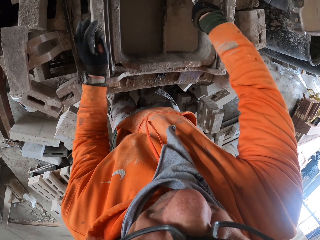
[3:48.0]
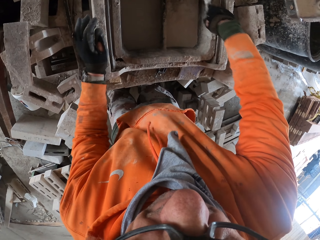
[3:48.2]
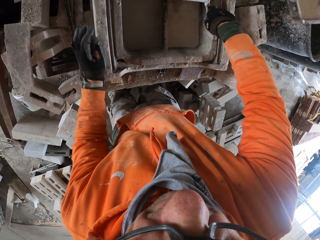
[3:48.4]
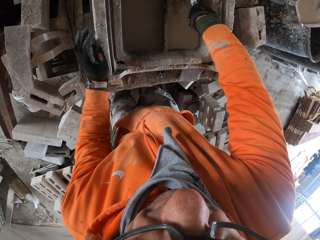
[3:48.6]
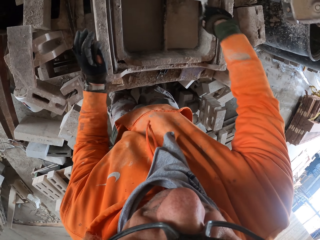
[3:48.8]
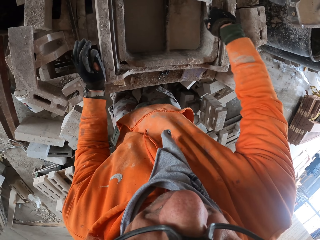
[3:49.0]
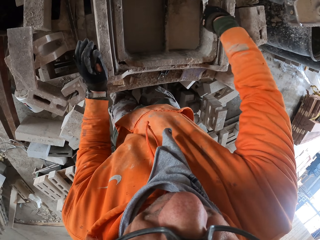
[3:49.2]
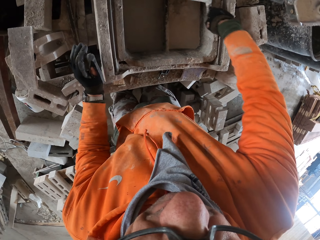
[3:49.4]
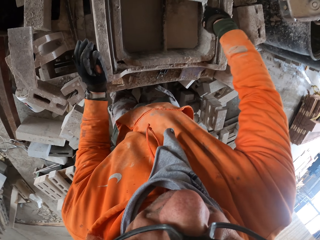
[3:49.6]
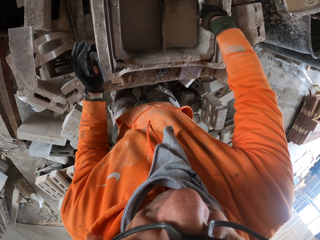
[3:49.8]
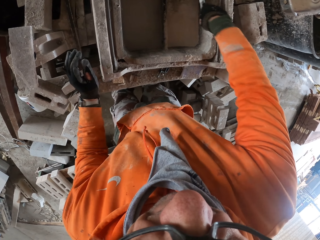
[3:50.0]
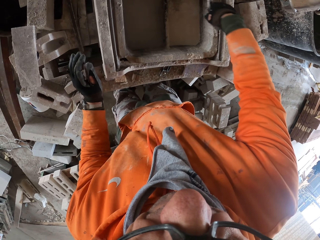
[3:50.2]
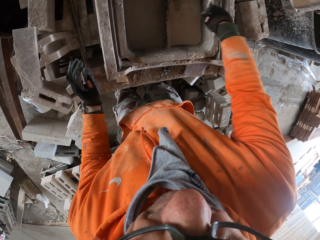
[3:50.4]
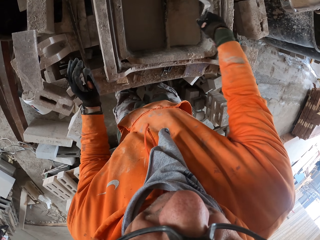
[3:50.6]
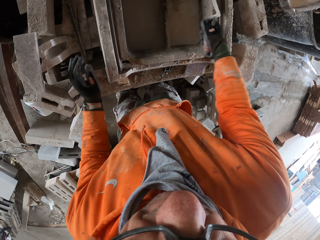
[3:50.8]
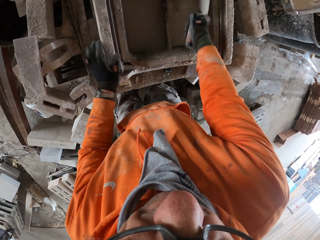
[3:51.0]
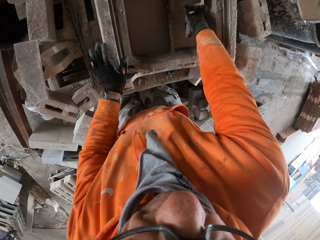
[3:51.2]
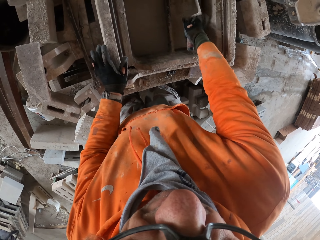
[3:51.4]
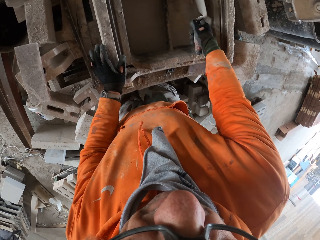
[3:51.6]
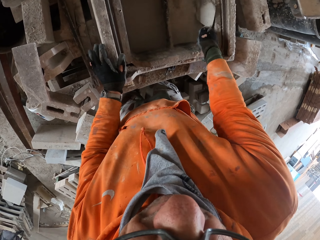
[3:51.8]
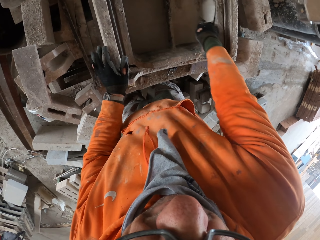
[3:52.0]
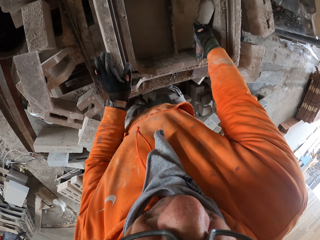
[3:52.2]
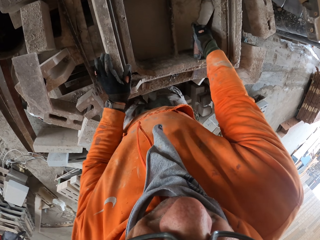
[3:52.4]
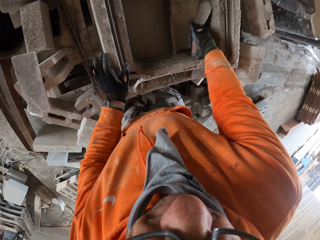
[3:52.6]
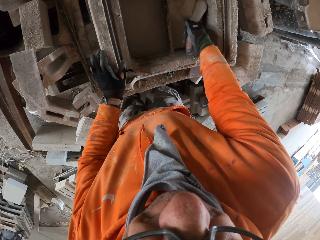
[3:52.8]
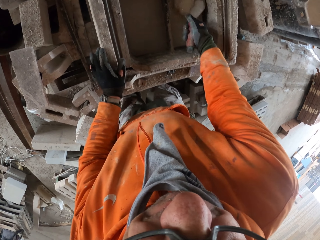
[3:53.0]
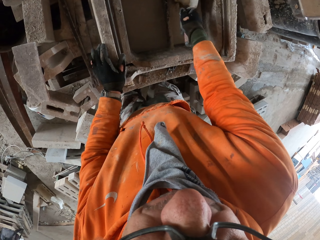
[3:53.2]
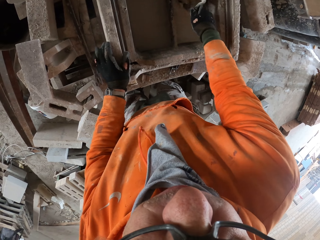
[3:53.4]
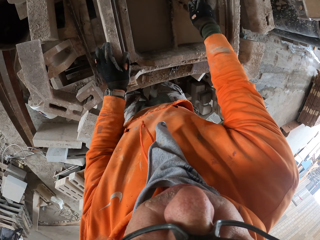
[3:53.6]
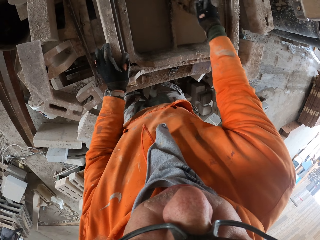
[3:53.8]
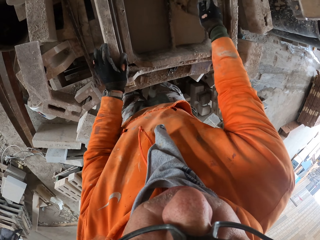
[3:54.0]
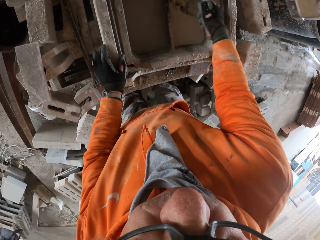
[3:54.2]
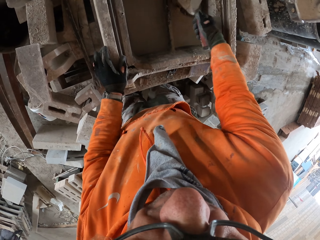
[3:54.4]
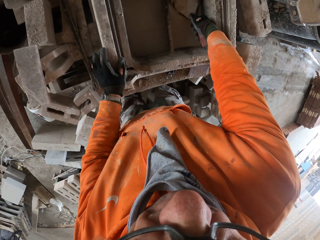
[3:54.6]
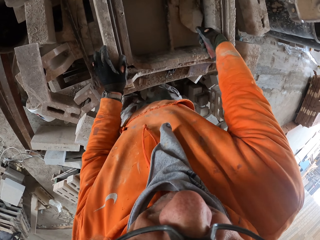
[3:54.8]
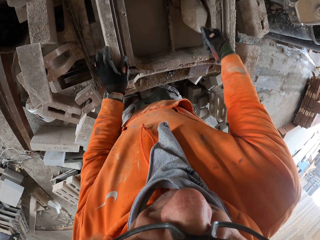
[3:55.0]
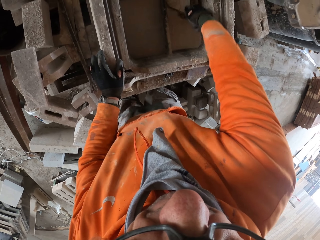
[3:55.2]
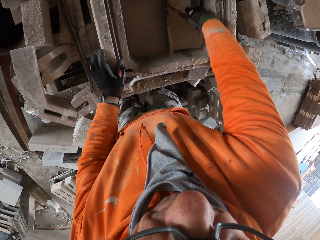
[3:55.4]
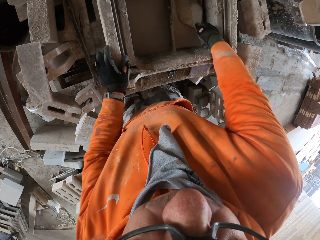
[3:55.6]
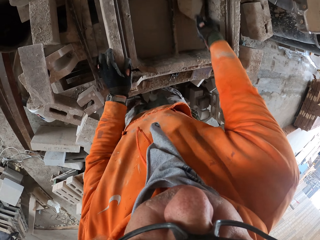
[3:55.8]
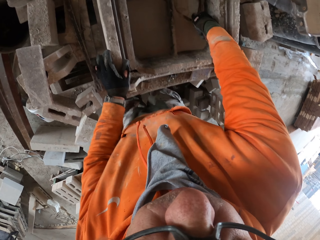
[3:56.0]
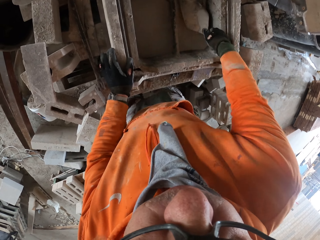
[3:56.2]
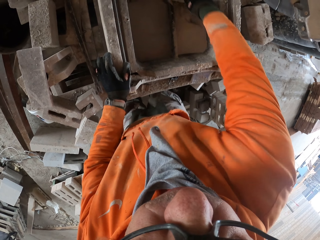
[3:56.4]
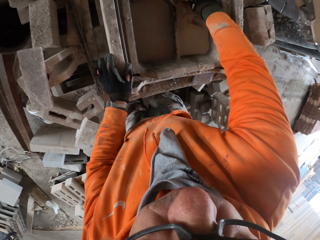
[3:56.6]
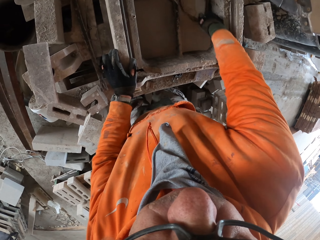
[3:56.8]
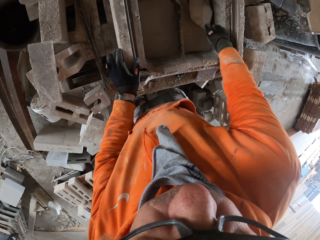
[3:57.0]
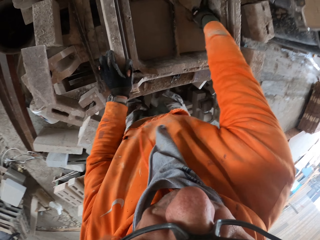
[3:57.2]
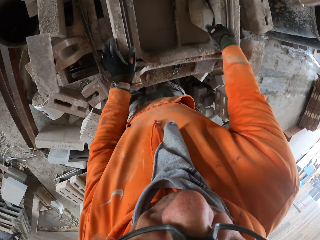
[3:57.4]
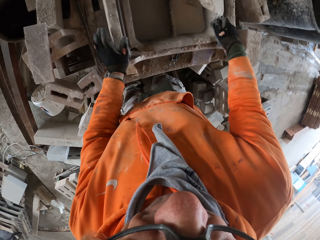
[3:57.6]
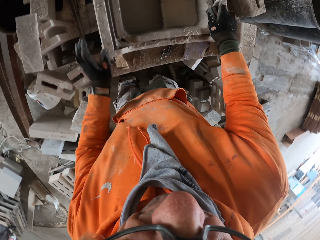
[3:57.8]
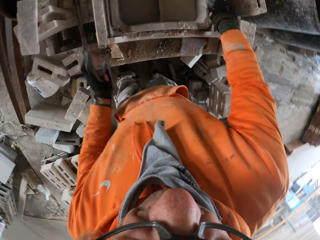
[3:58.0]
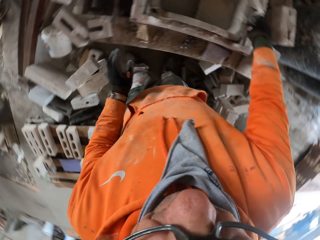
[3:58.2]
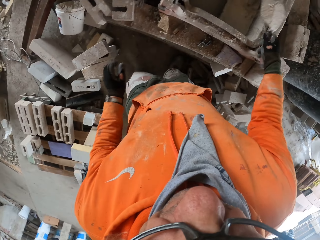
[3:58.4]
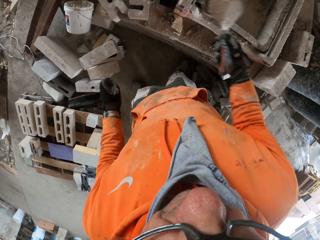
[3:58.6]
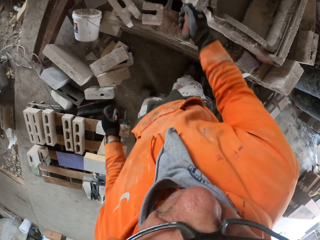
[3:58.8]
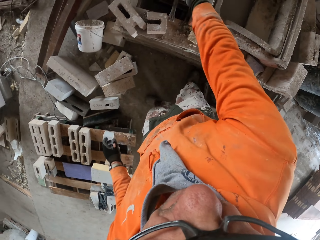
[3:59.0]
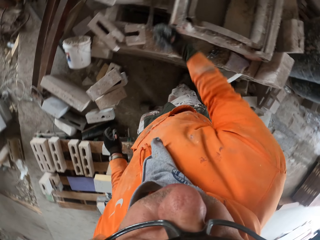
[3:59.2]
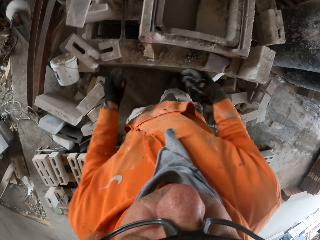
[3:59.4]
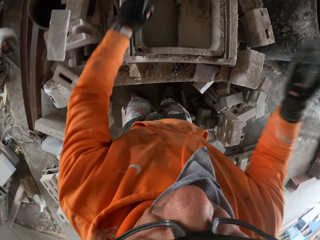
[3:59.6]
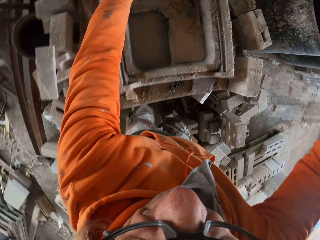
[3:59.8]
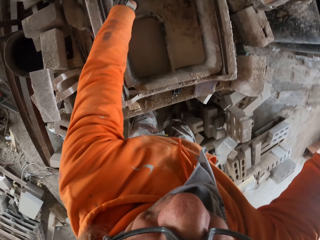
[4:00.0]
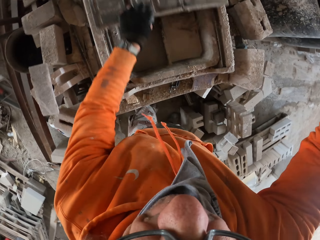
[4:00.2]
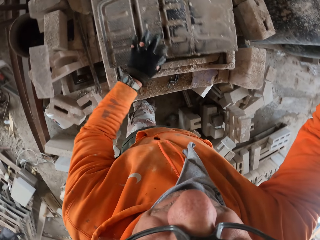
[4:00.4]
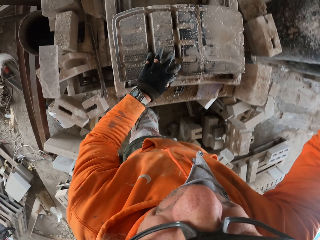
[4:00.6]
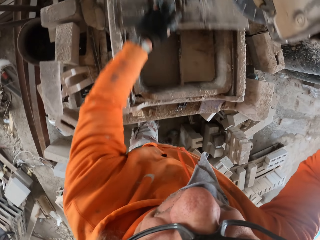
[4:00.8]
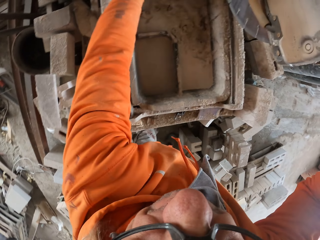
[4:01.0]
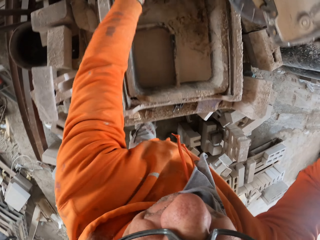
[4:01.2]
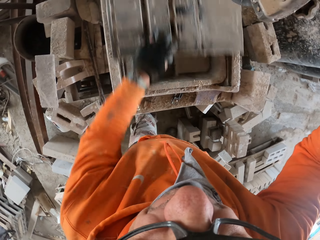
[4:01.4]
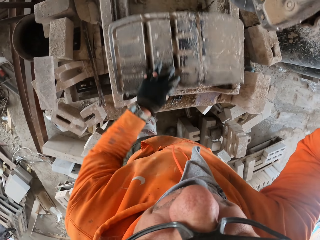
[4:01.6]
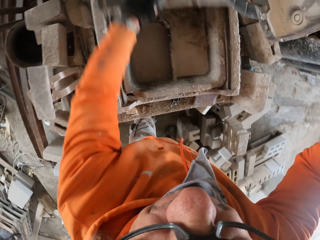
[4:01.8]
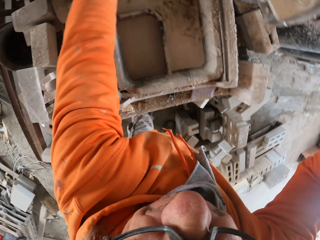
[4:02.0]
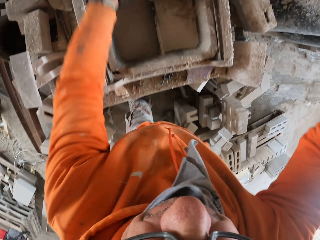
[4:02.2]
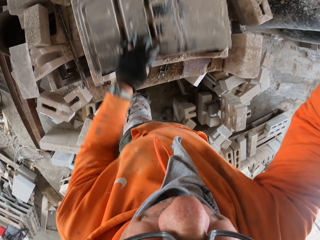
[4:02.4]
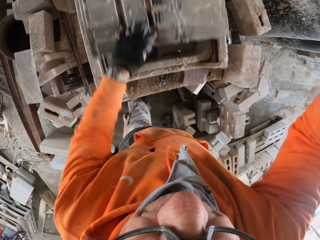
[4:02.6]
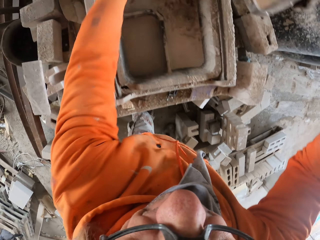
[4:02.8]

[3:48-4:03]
The camera wearer adjusts a napkin on a machine. They spread concrete on the machine. They put down a trowel. They move the machine. They adjust the machine.

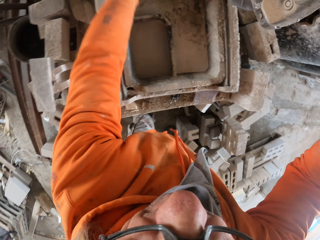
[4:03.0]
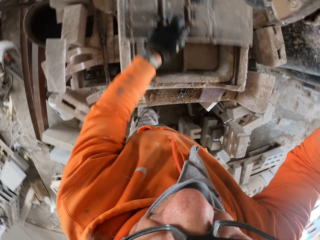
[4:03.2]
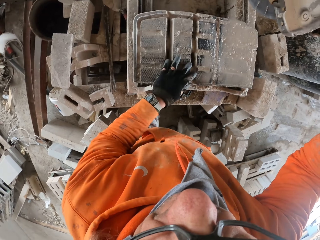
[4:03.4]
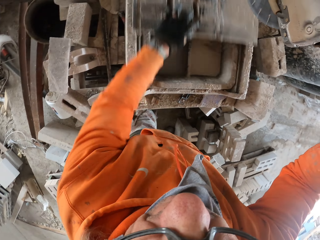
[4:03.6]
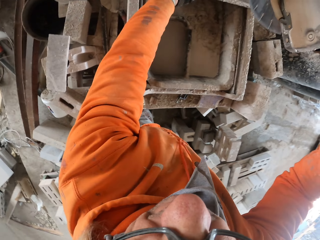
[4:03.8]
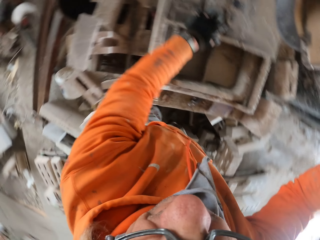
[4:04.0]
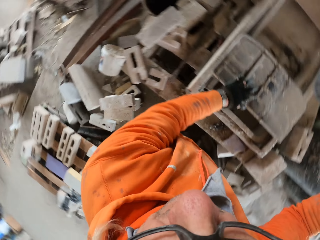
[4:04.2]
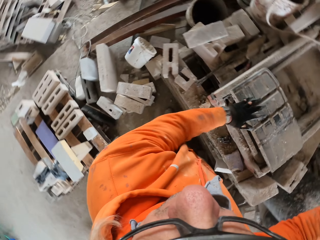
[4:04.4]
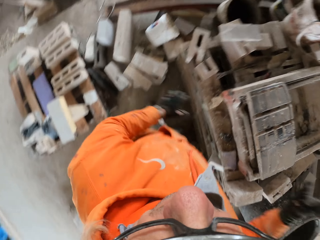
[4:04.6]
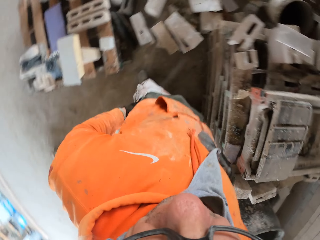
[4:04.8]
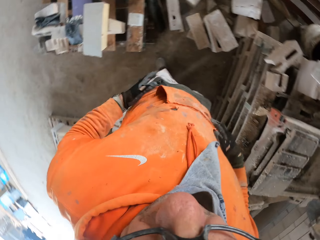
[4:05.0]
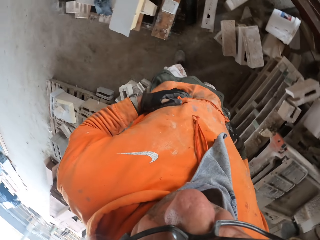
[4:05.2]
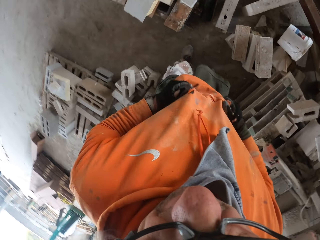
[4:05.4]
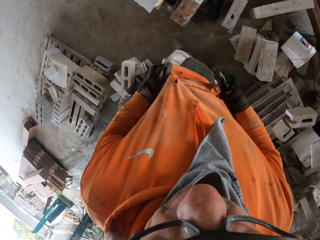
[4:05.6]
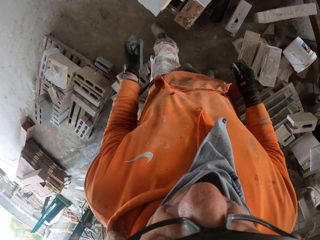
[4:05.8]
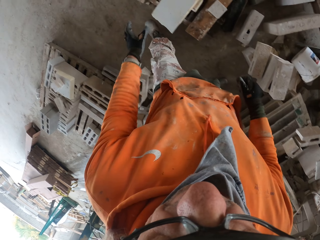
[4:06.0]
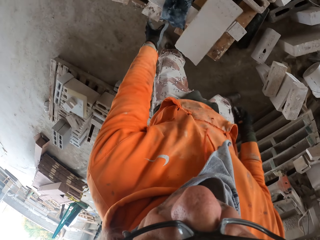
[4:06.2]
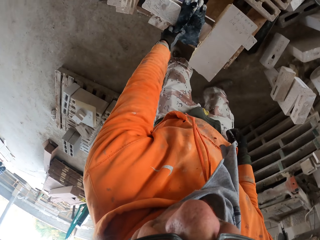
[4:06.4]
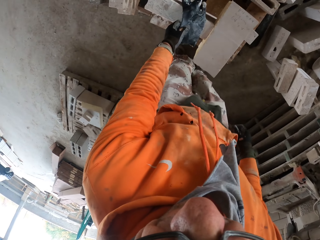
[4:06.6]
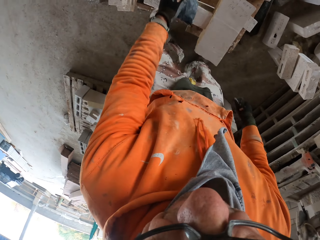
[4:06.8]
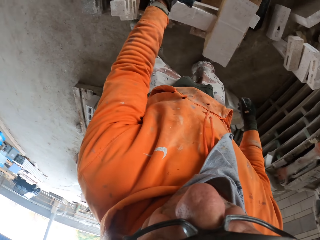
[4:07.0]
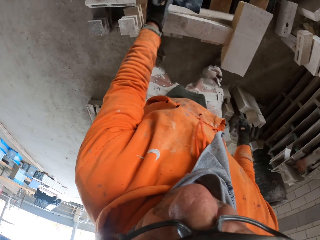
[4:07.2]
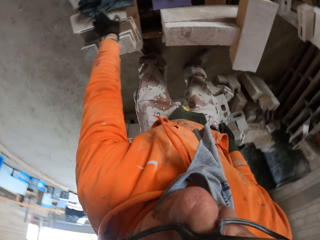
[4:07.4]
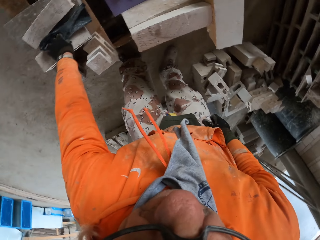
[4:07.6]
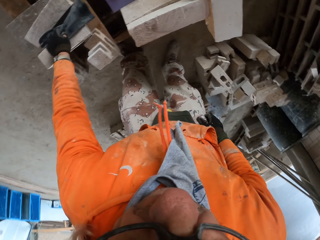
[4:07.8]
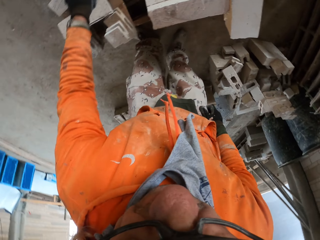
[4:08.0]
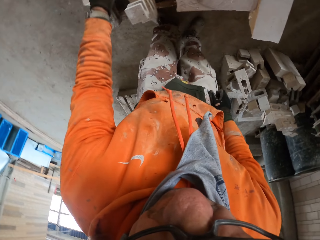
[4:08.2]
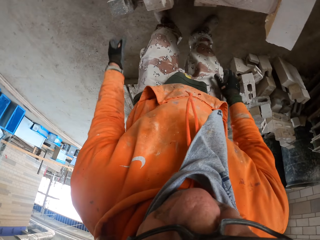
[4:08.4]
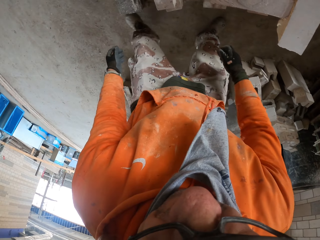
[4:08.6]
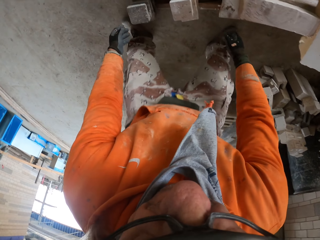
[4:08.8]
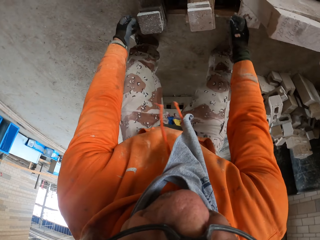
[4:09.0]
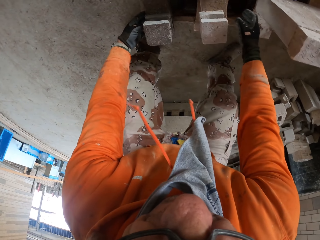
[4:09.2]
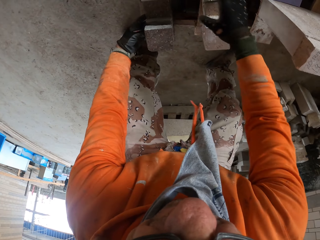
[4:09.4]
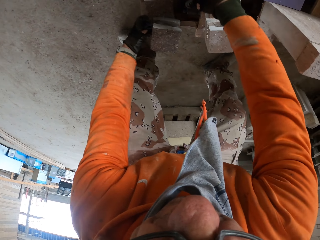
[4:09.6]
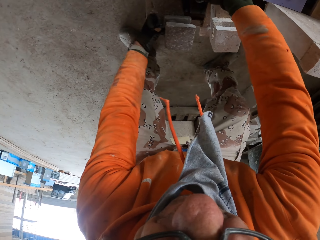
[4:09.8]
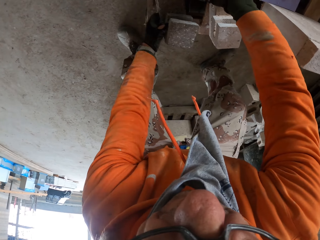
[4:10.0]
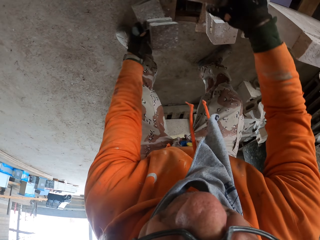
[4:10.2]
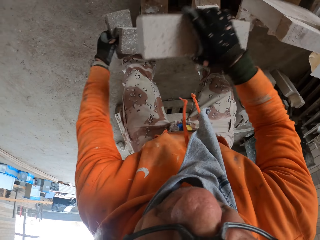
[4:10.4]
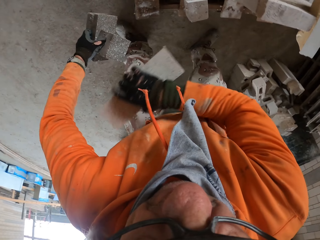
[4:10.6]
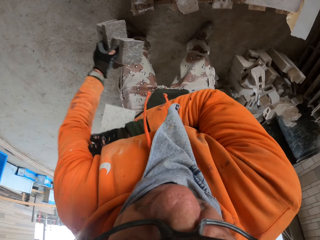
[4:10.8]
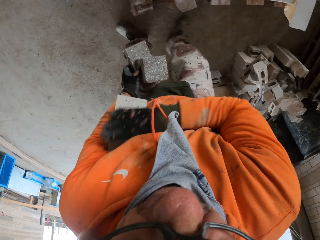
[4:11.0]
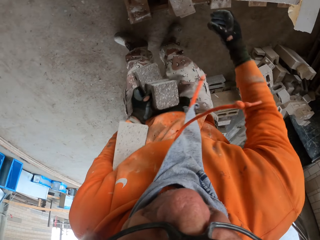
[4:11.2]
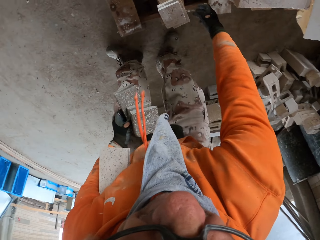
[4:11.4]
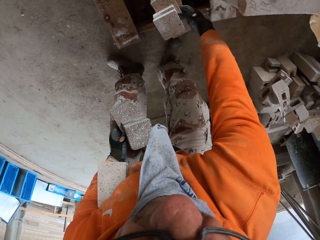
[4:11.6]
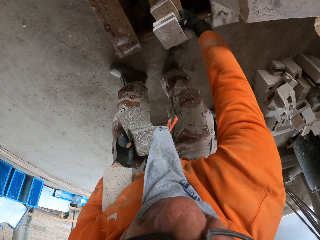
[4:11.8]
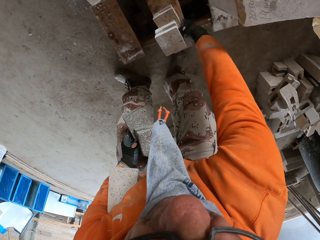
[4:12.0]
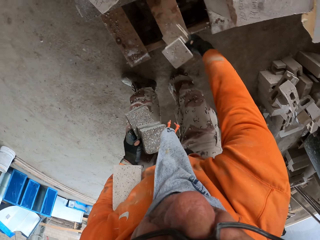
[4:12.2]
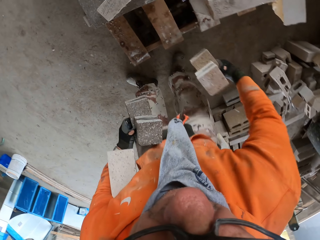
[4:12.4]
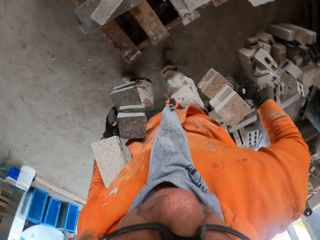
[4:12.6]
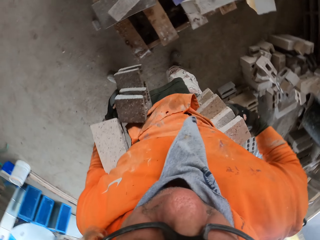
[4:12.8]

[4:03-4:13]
The camera wearer walks around a garage. They wipe the hands. They move the gloves. They pick up the gloves. They walk around the garage. They carry the bricks. They pick up the blocks.
